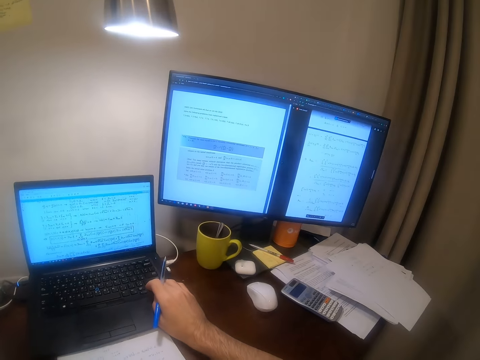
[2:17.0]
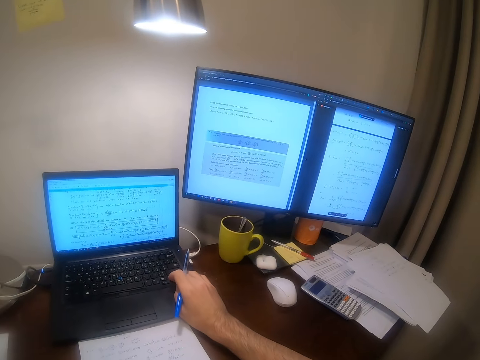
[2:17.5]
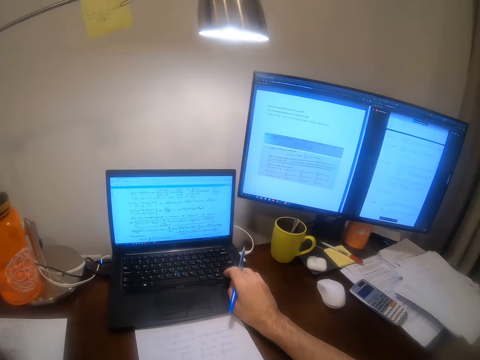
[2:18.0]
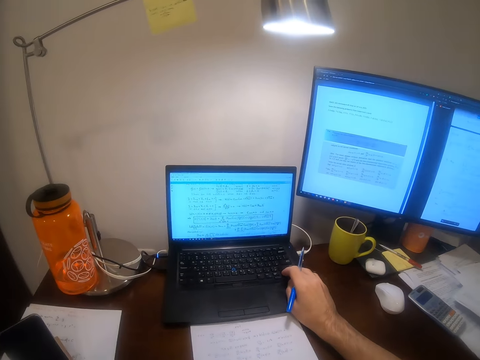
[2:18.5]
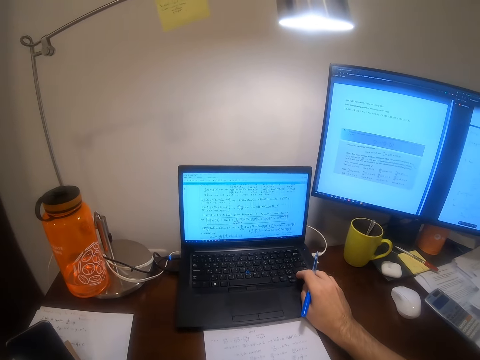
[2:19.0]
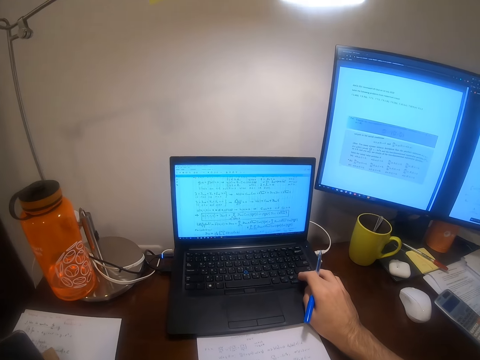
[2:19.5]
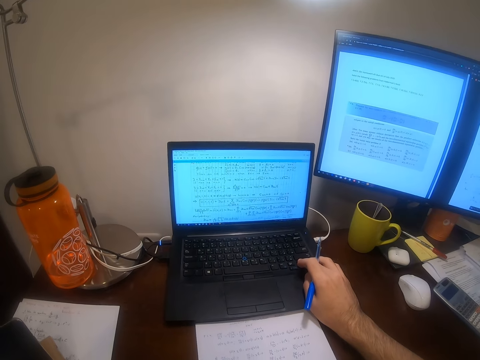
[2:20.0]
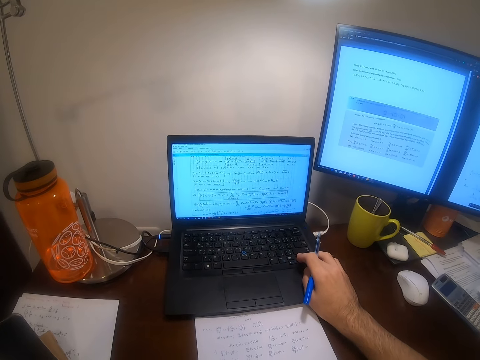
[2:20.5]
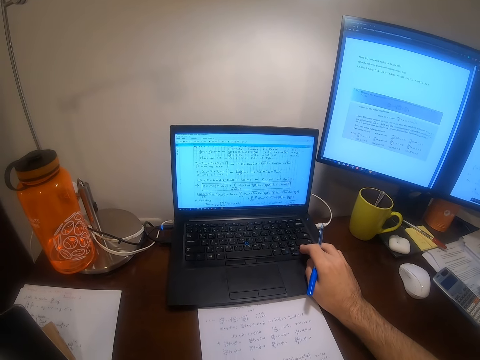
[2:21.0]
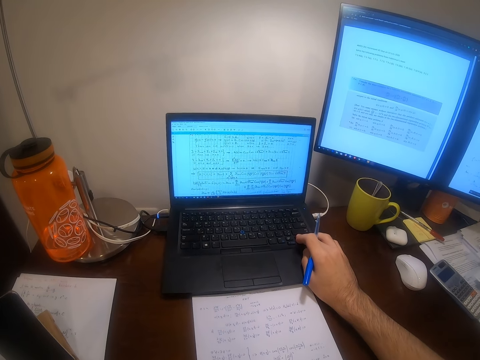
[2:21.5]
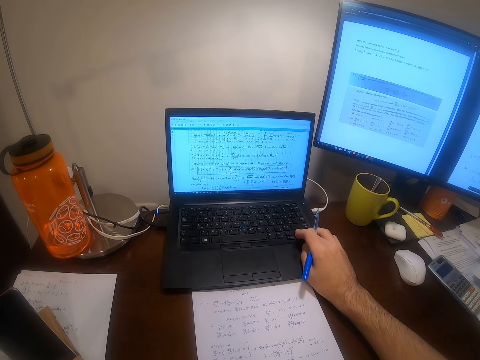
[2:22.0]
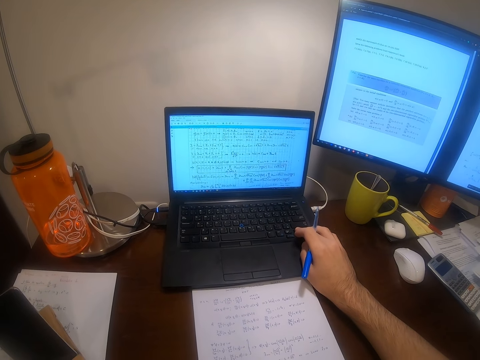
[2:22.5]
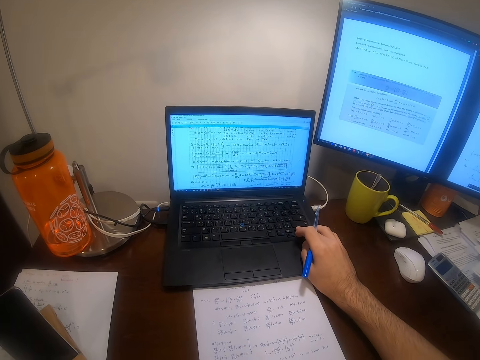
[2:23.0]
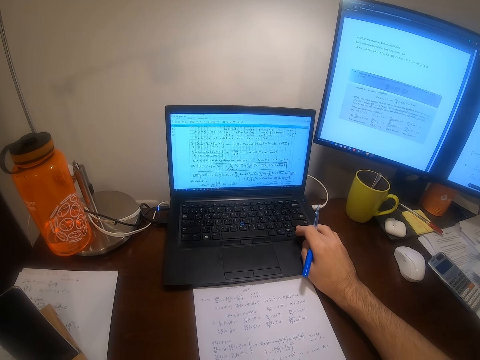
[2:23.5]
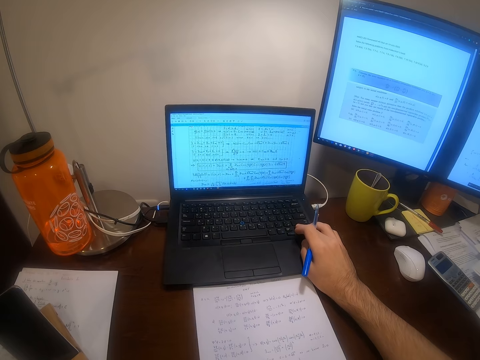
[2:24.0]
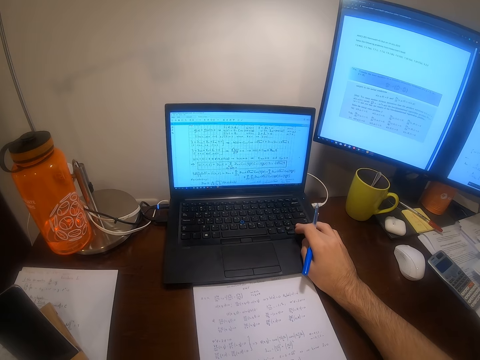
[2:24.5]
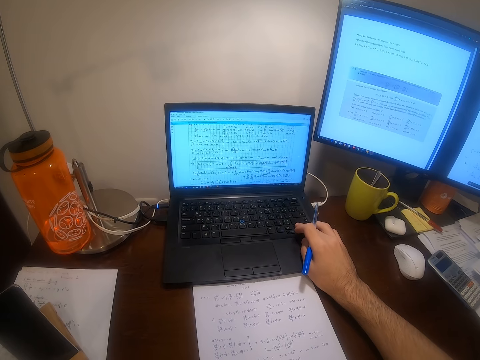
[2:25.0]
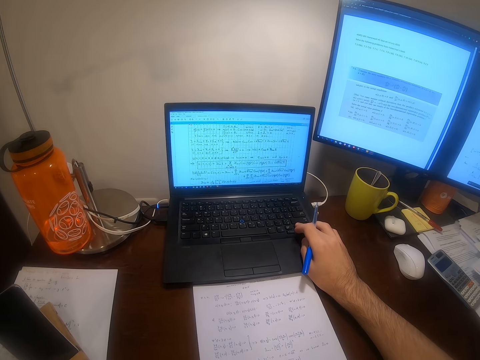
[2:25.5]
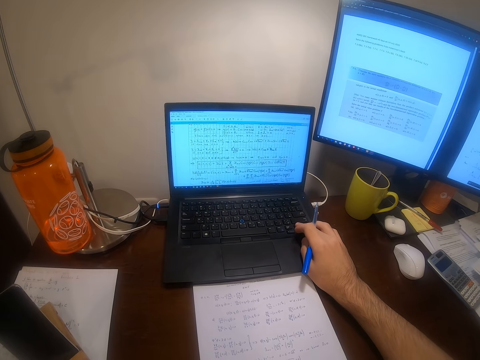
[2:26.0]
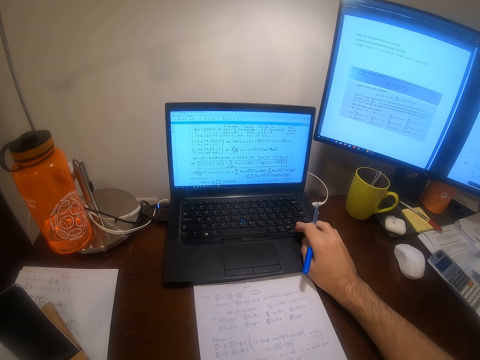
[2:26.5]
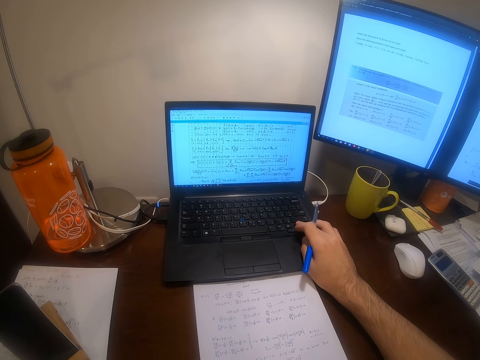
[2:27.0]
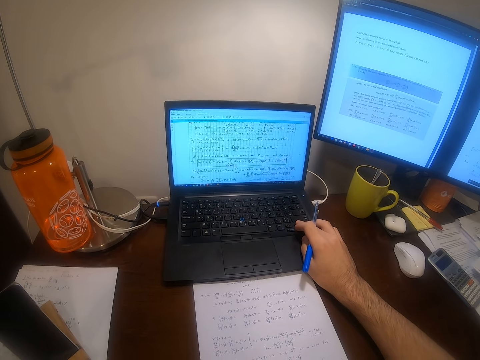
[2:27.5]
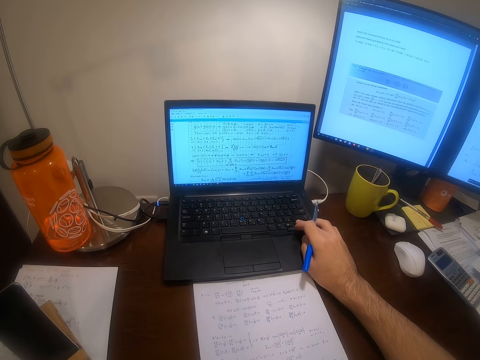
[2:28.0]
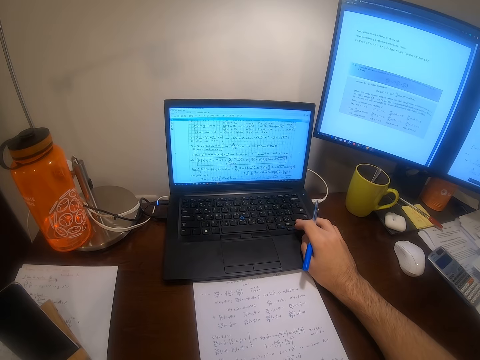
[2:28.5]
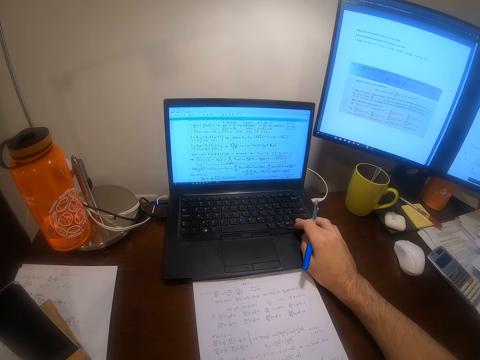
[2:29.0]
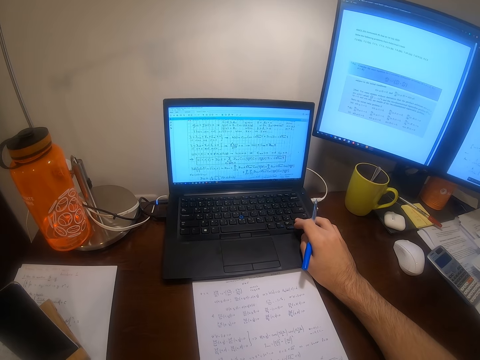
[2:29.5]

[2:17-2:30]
The camera wearer presses the button.

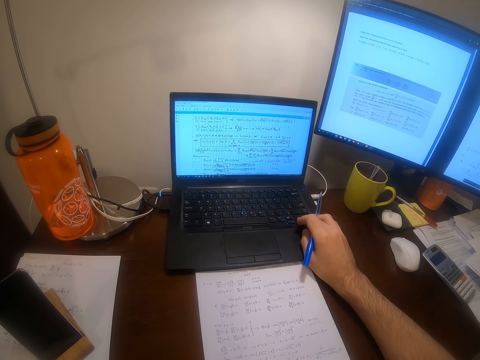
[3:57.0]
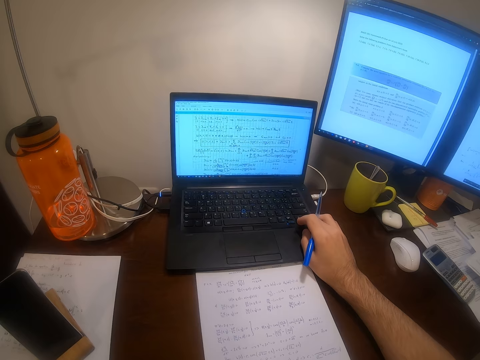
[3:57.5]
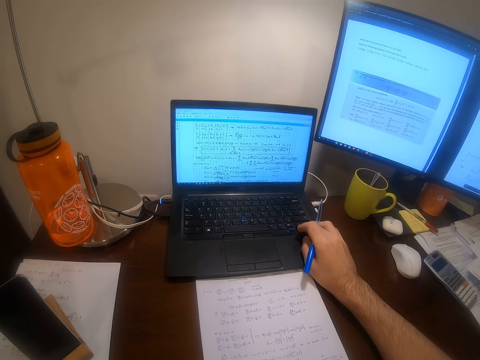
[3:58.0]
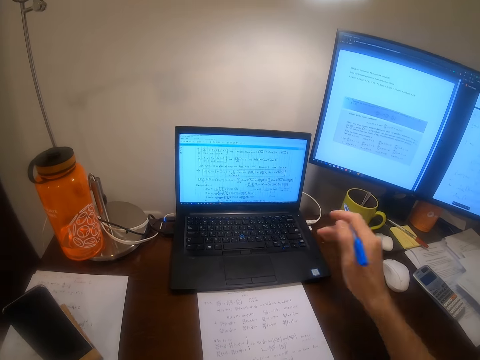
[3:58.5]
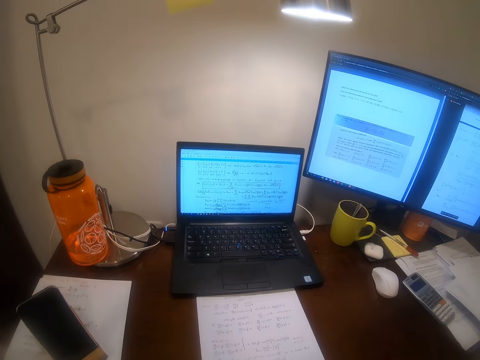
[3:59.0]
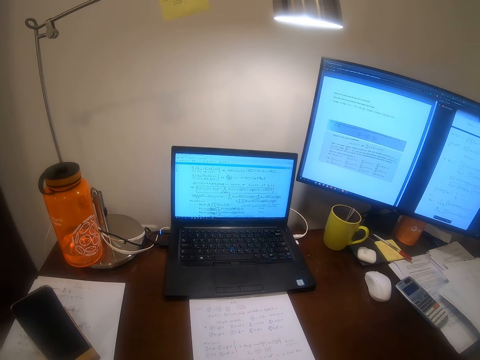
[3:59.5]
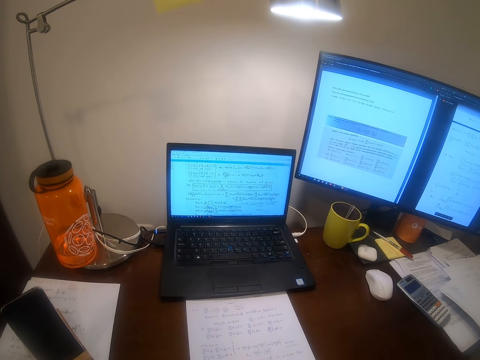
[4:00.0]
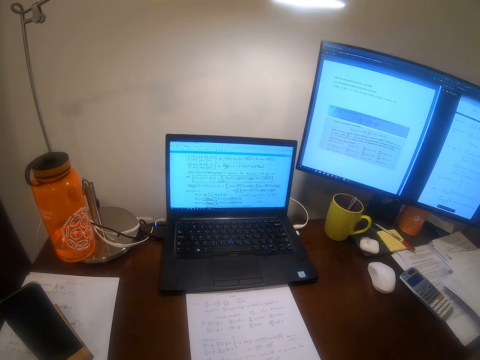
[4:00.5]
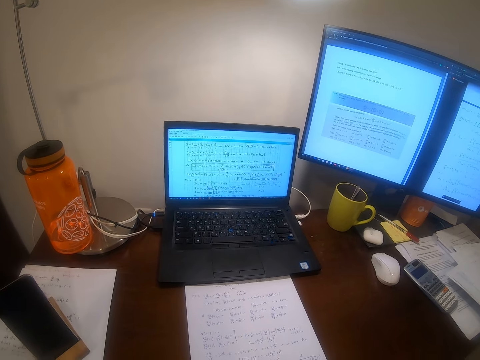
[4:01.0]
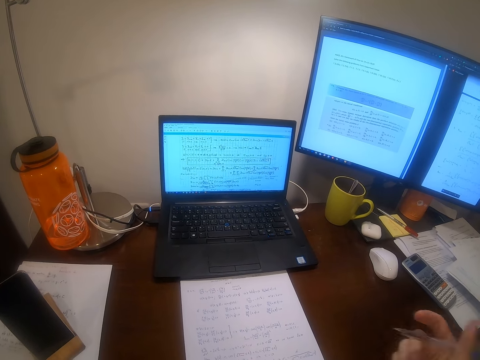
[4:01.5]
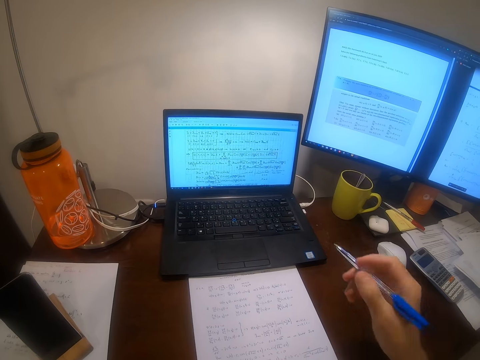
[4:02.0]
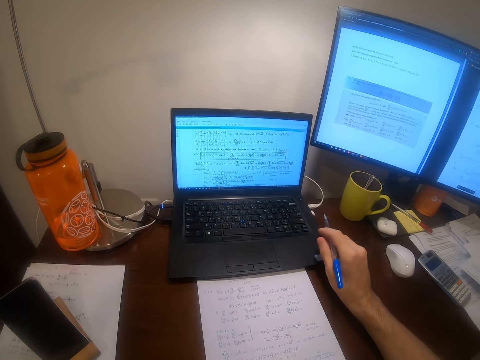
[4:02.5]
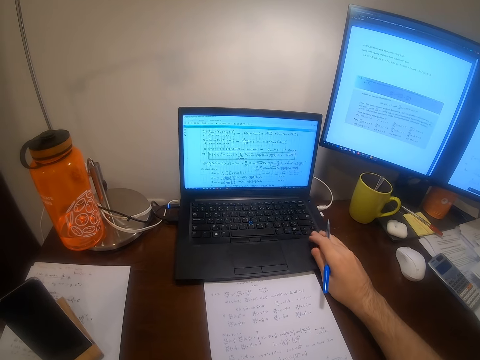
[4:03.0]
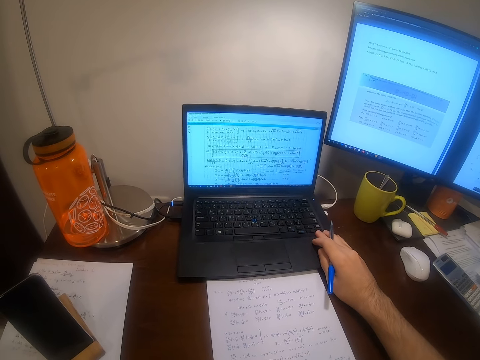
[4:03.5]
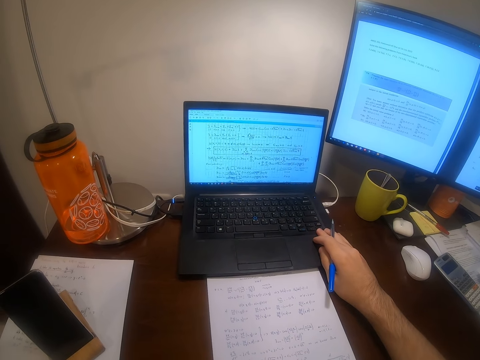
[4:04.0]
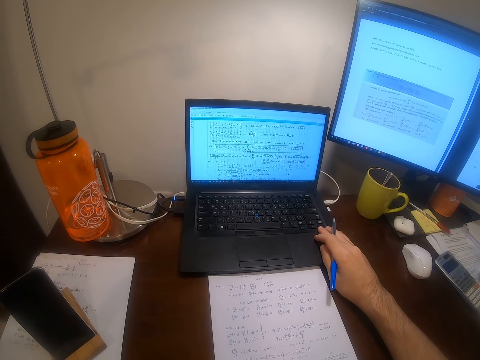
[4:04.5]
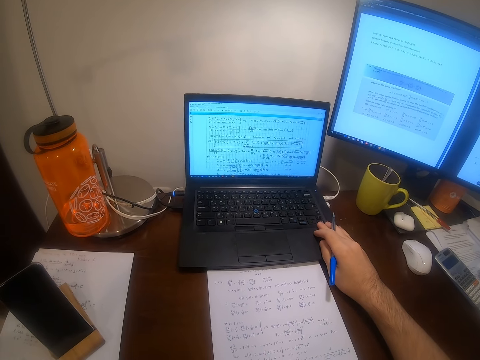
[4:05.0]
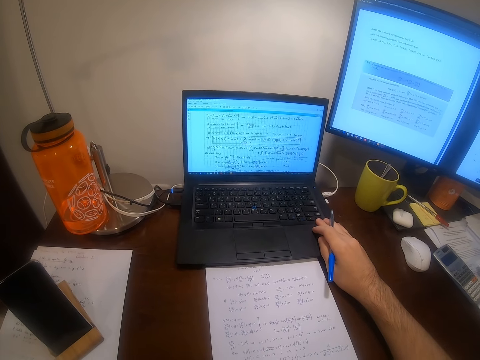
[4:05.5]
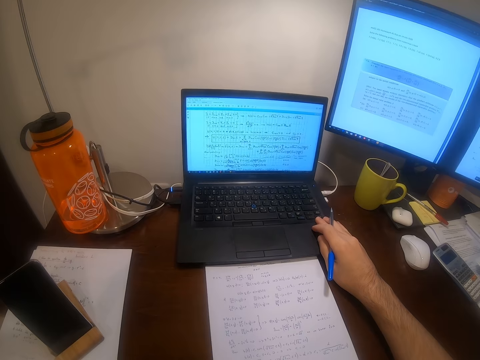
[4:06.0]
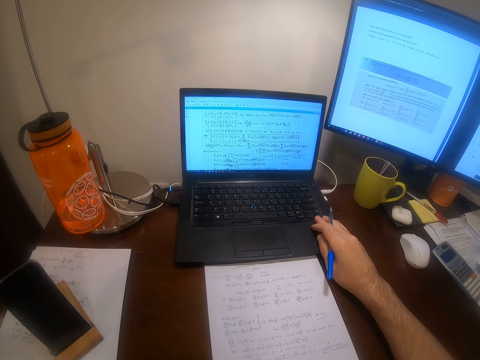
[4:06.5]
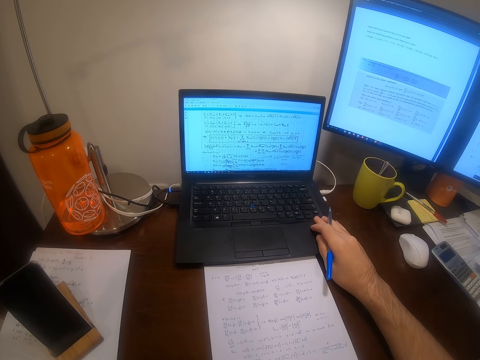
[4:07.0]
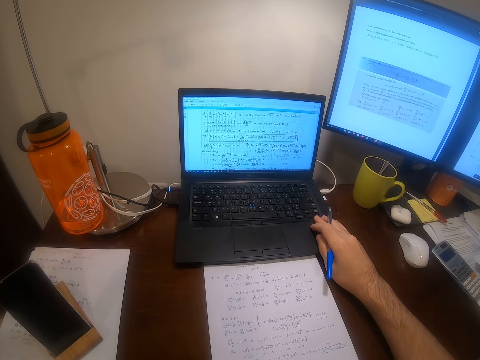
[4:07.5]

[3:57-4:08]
The camera wearer withdraws his hand from the laptop towards something. He touches his face with his right hand. He raises his hand towards the laptop, operates the laptop with his right hand and grabs the laptop.
